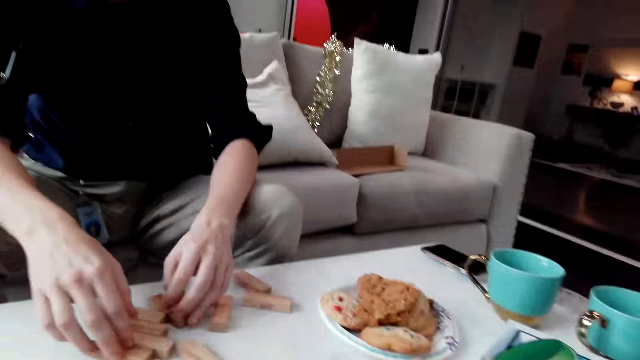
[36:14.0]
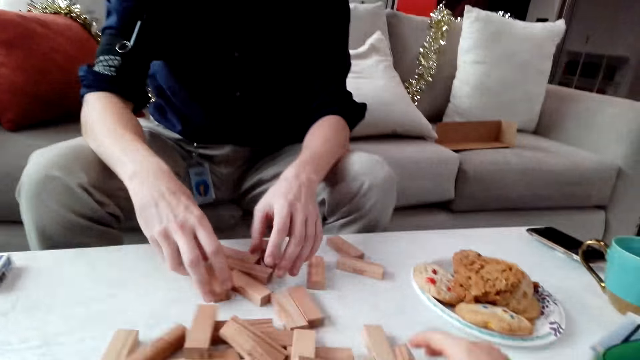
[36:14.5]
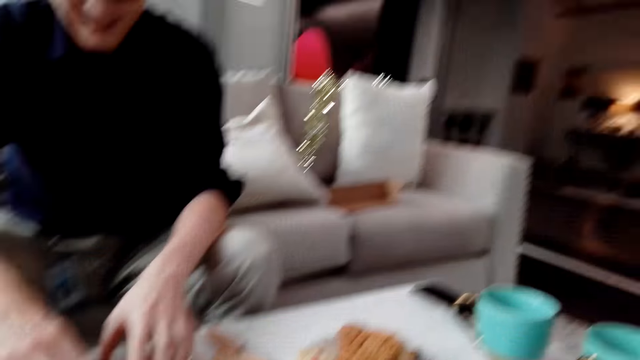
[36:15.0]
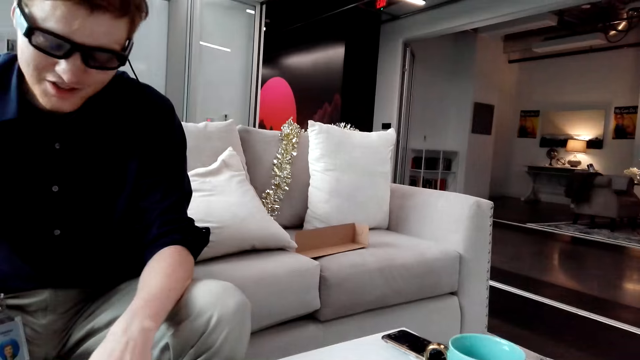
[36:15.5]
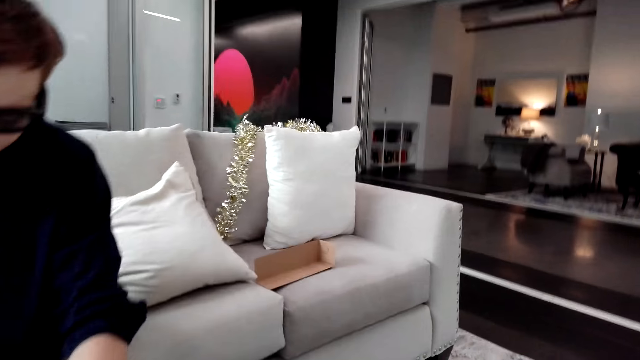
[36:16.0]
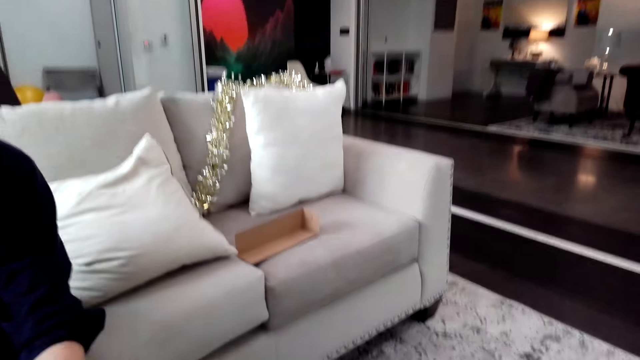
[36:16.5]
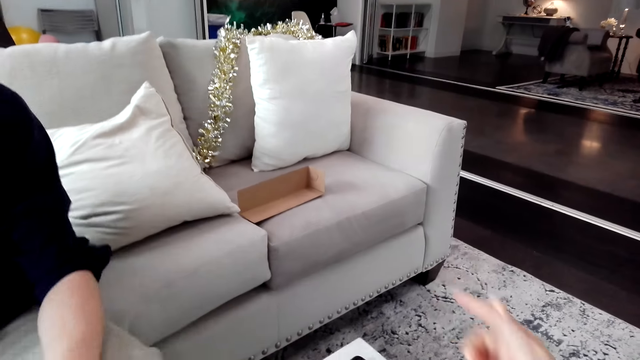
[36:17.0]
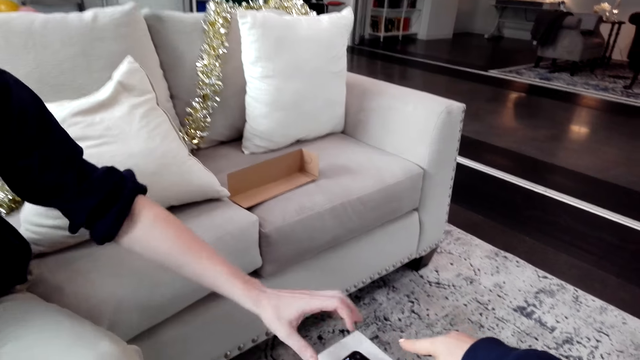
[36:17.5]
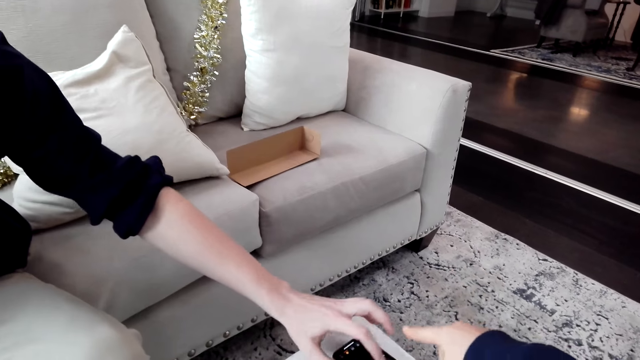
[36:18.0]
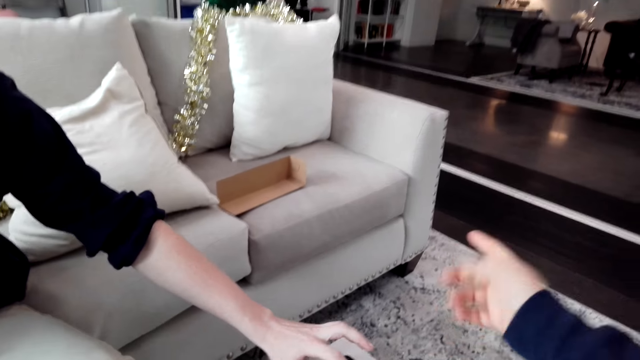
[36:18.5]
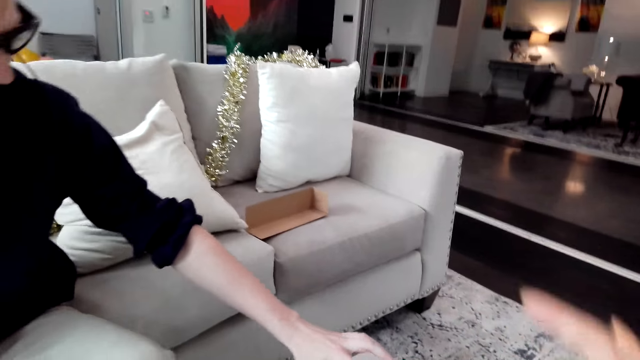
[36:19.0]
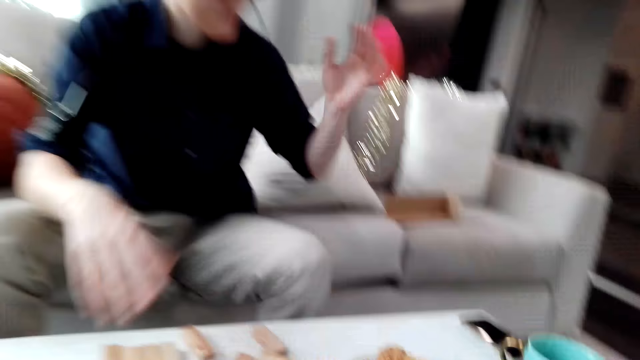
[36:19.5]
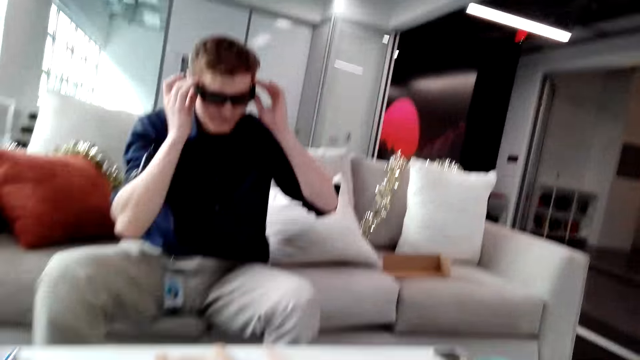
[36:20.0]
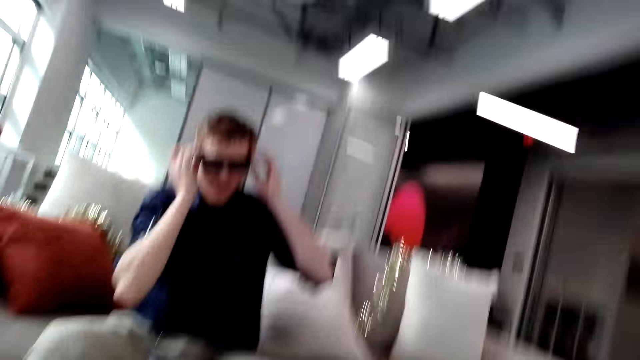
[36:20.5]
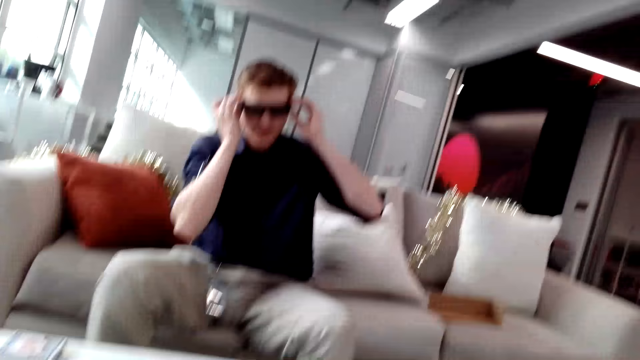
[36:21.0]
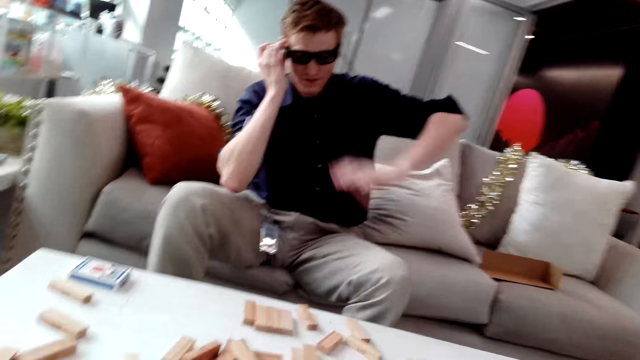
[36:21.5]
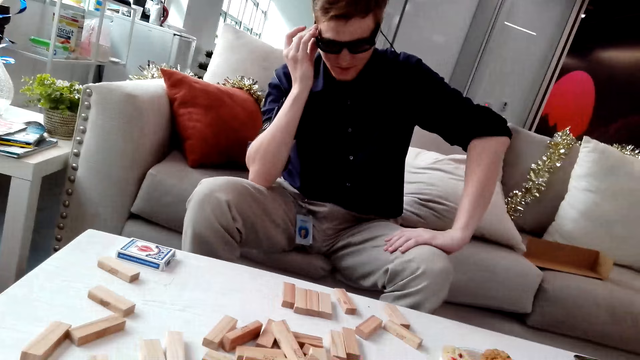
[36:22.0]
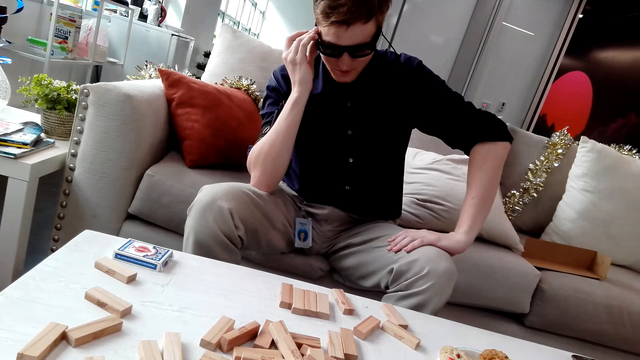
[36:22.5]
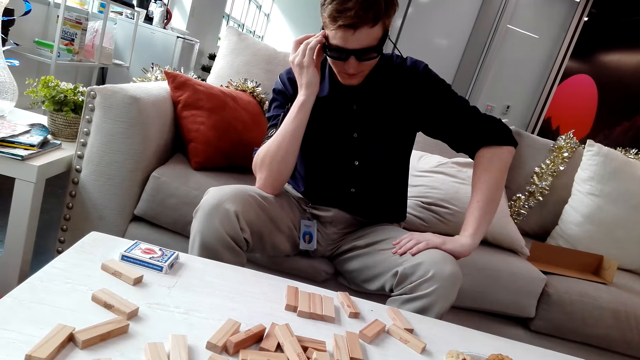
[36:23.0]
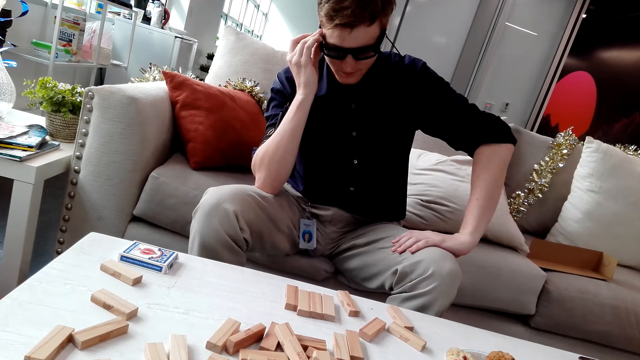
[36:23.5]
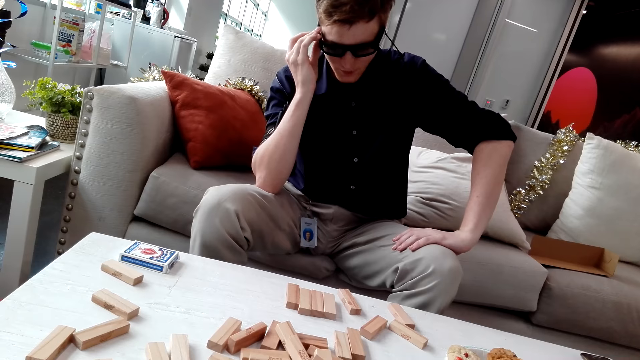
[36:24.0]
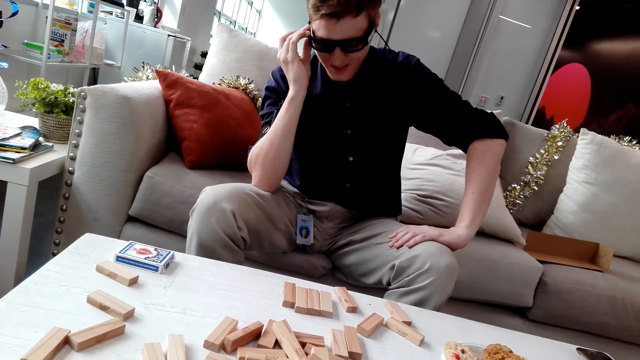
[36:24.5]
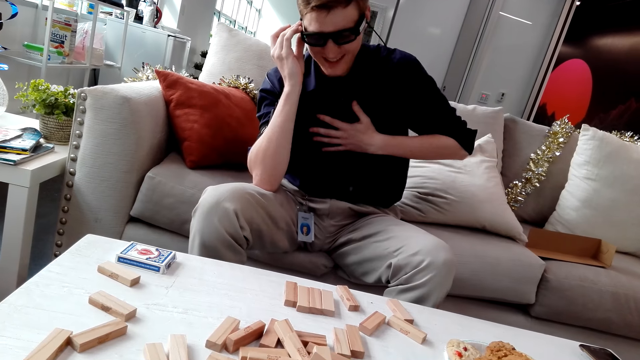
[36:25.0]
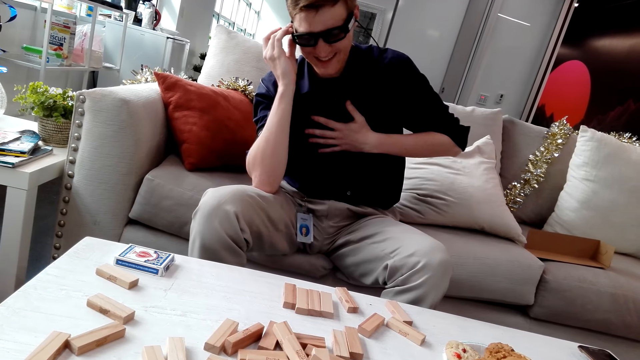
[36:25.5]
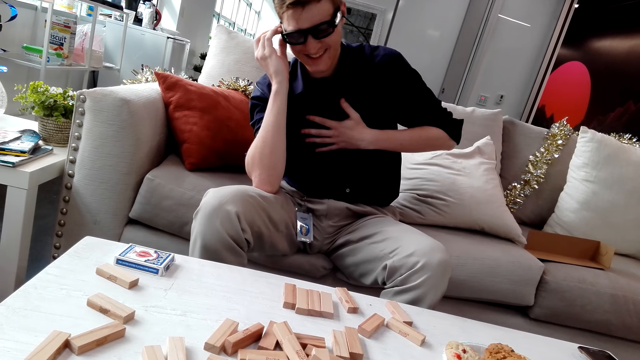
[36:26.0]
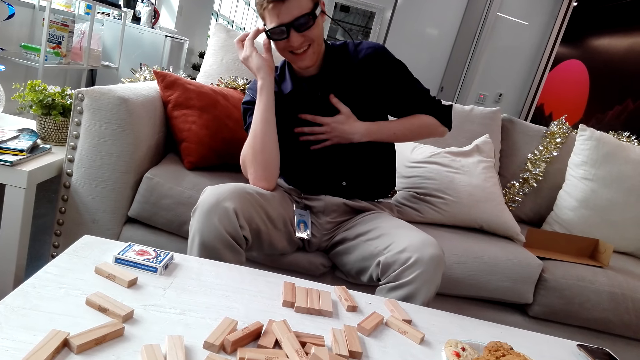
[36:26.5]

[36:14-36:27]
A man holds Jenga blocks. He touches a phone, and touches his glasses. The camera wearer looks at the Jenga blocks on the table.
